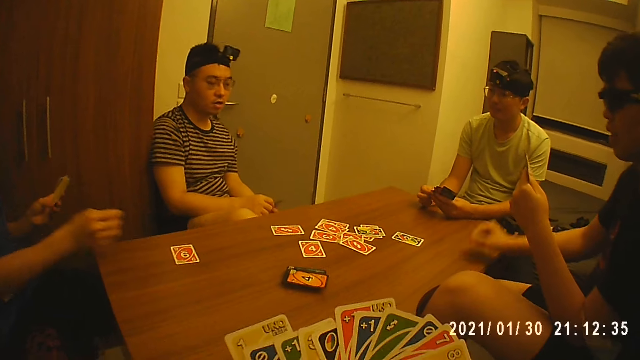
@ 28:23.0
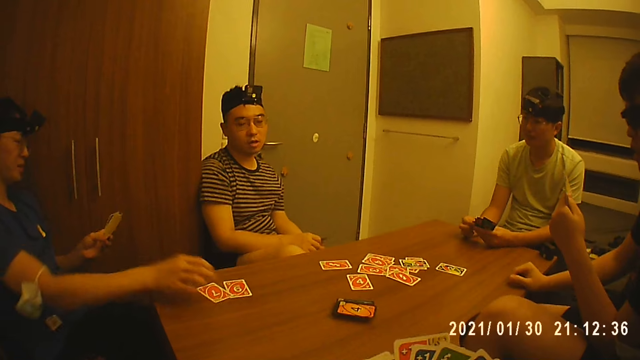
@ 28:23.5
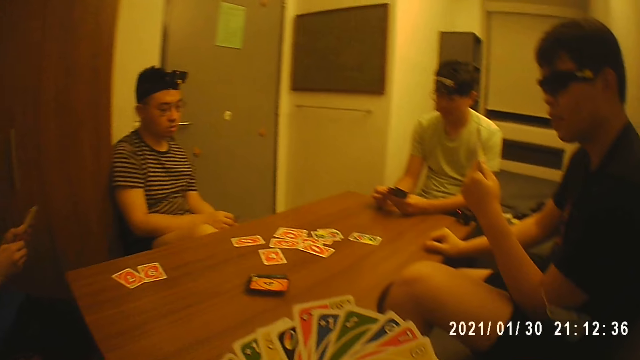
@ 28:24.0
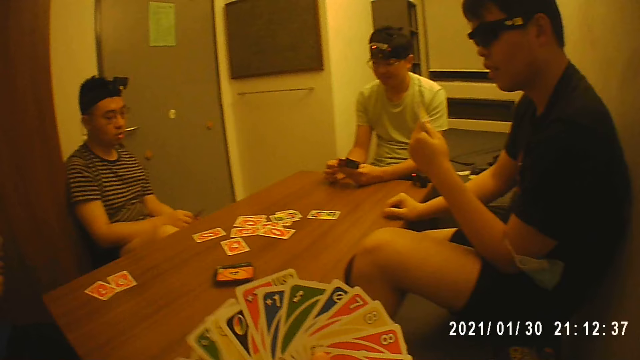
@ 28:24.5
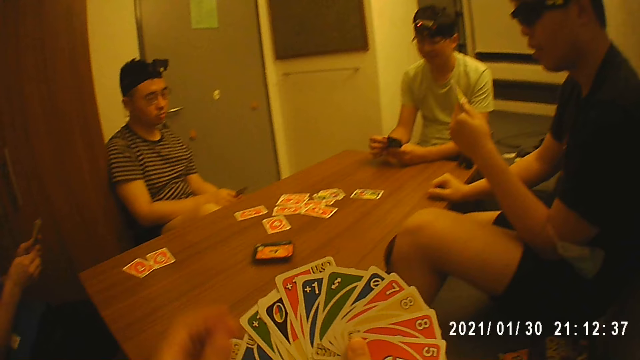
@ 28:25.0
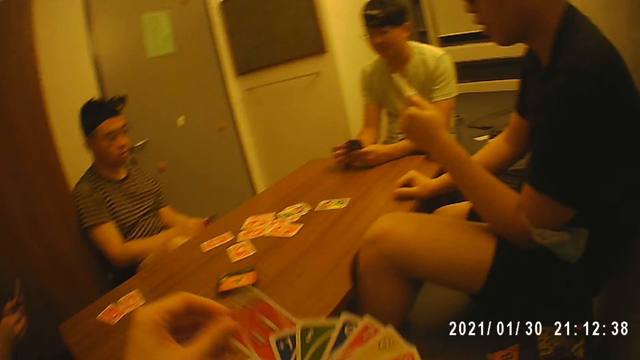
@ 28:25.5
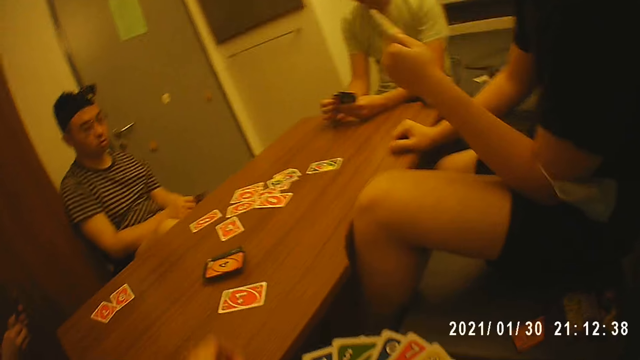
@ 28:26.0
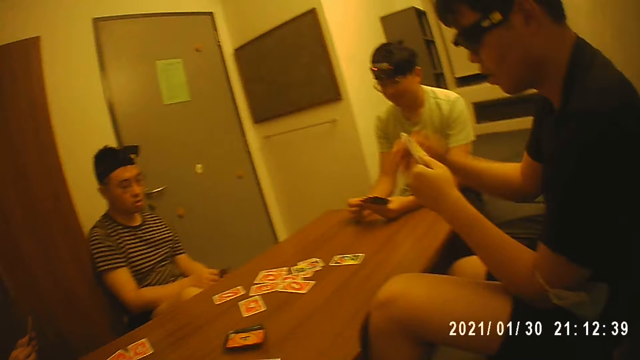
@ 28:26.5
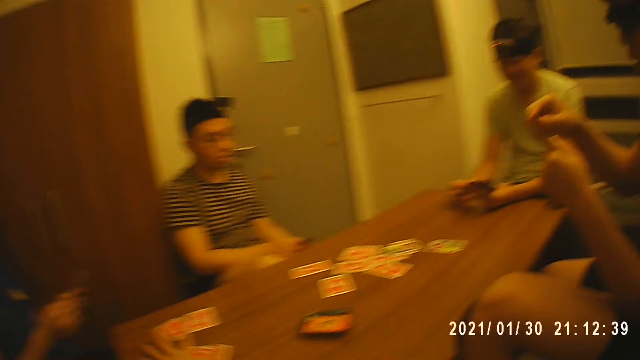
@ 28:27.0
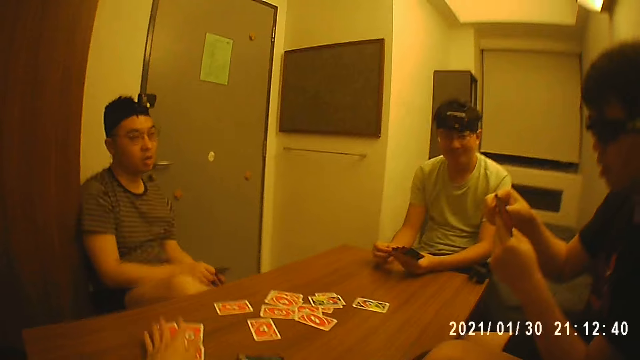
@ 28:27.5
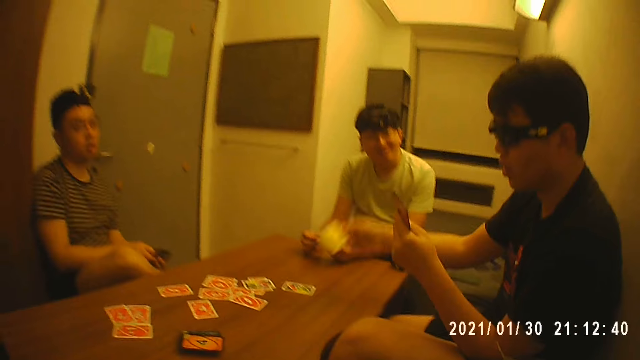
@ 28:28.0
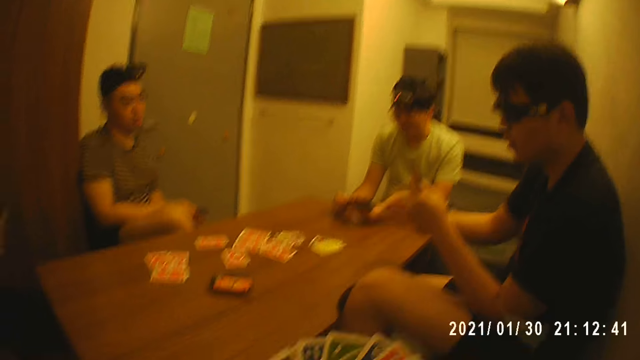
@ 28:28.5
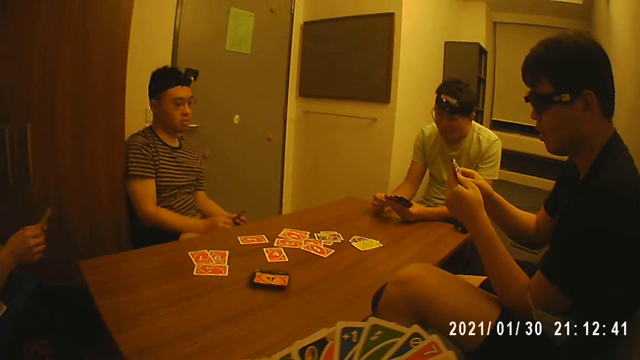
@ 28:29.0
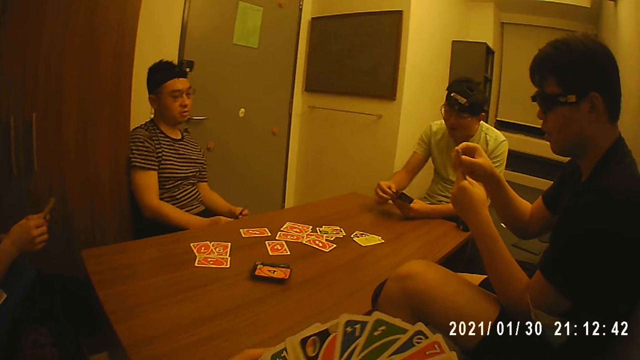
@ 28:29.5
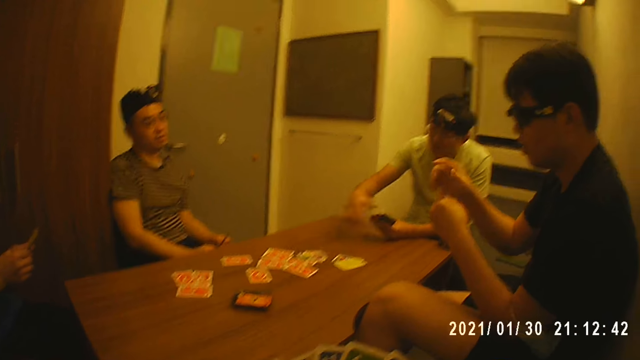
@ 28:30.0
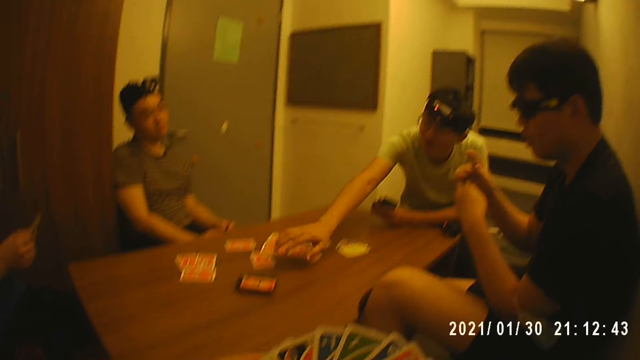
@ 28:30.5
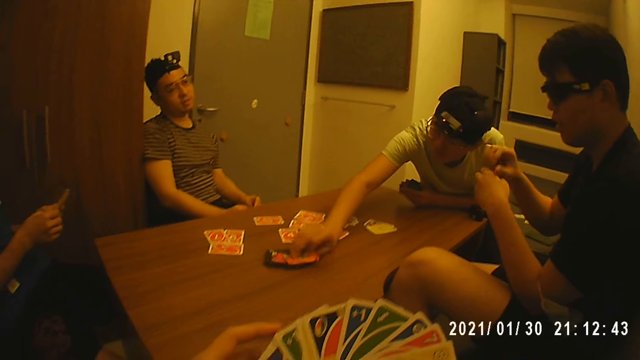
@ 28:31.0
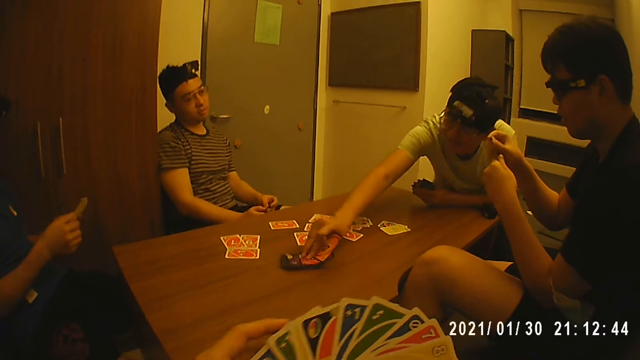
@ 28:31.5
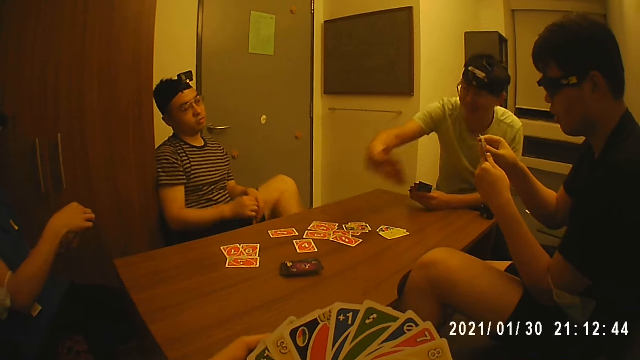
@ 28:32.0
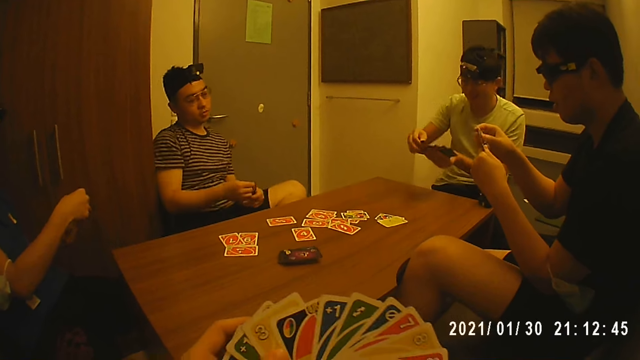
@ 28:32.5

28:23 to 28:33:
A man touches the cards in his left hand with his right hand. Another man places his right hand on the table. A third man drops the card on the table with his right hand. He arranges the cards in his left hand with his right hand. The camera wearer picks a card from his right hand. He drops a card on the table with his left hand. The second man arranges the cards in his left hand with his right hand. The camera wearer moves the cards on the table with his left hand. The second man drops a card on the table with his right hand. He arranges the cards in his left hand with his right hand. The camera wearer arranges the cards in his right hand with his left hand. A fourth man picks two cards from the pack of cards on the table with his right hand.

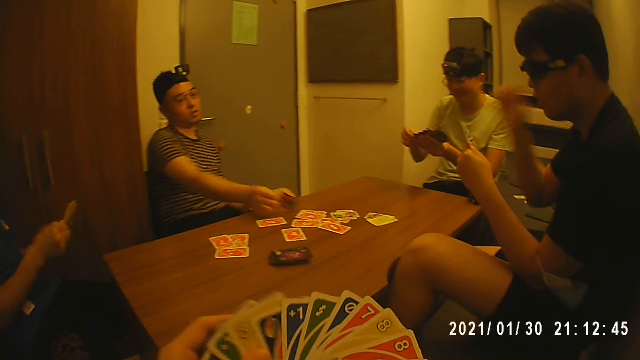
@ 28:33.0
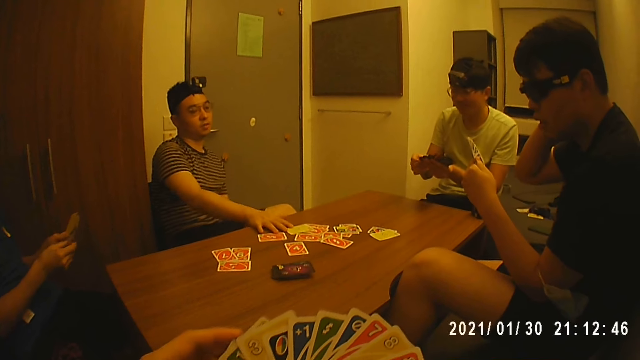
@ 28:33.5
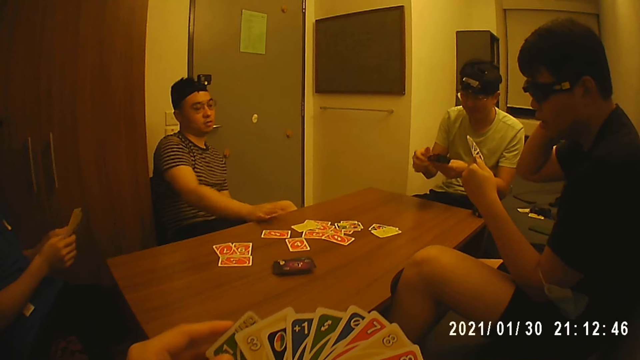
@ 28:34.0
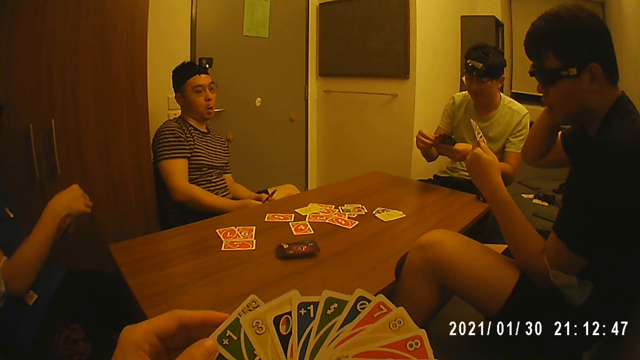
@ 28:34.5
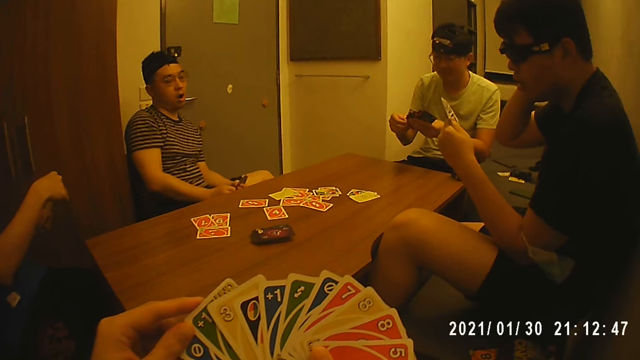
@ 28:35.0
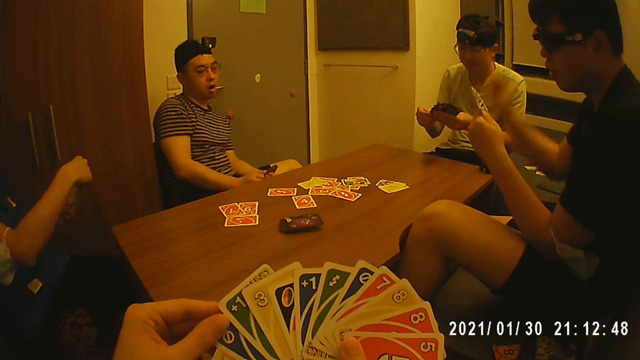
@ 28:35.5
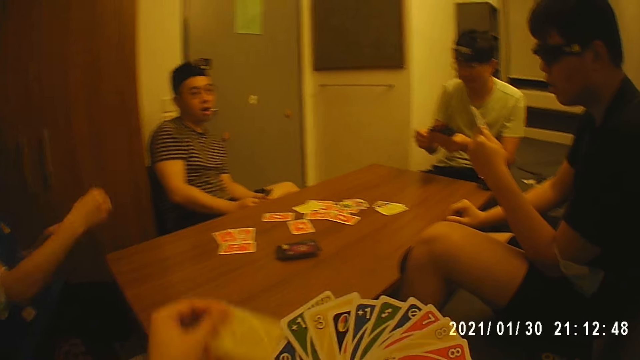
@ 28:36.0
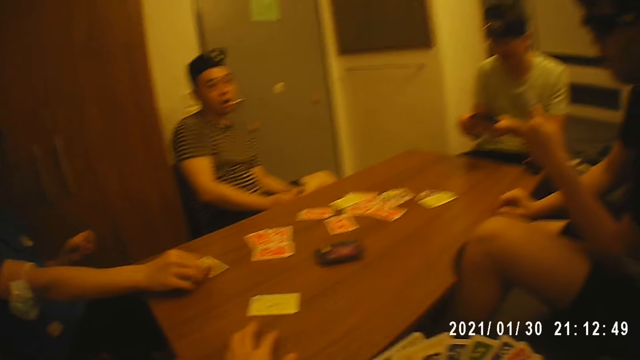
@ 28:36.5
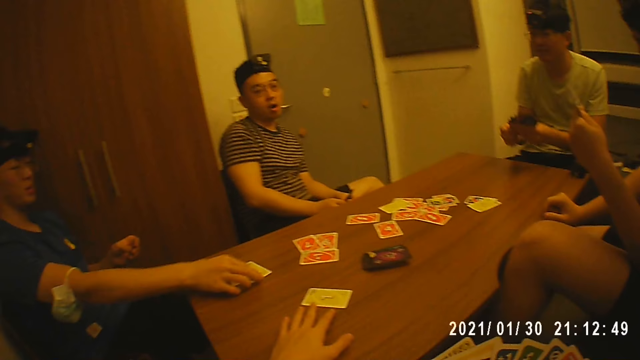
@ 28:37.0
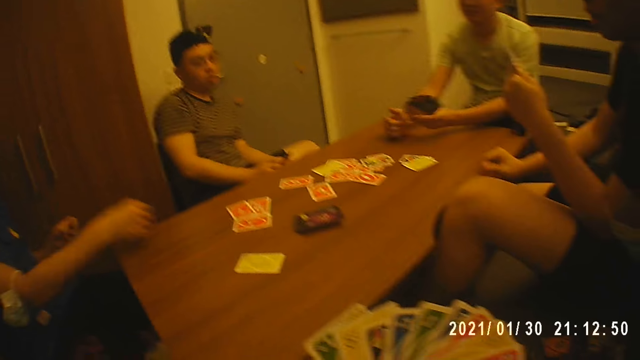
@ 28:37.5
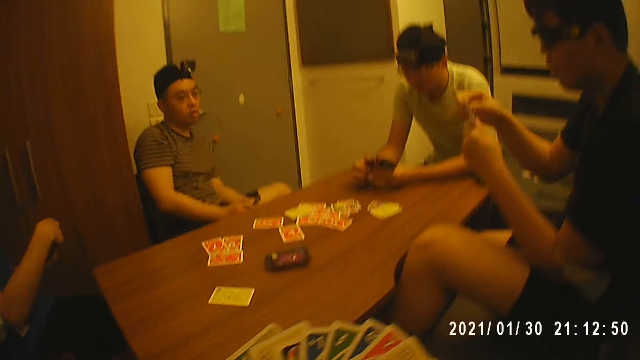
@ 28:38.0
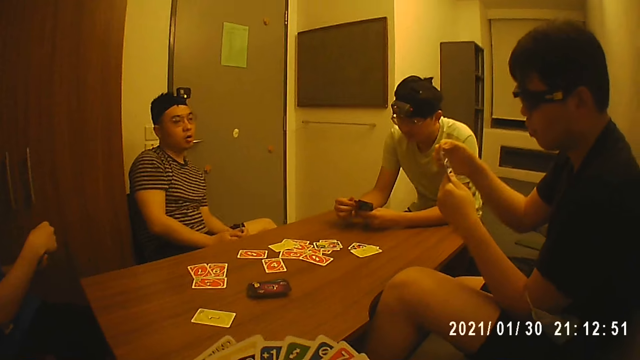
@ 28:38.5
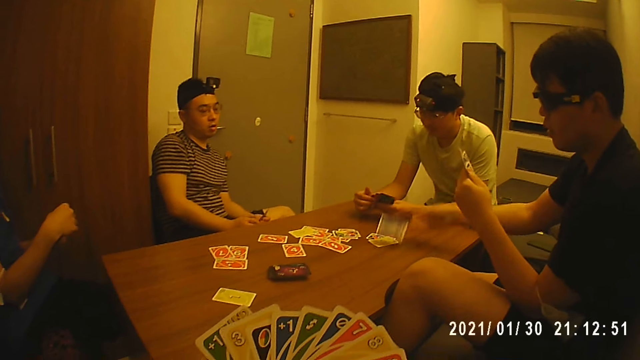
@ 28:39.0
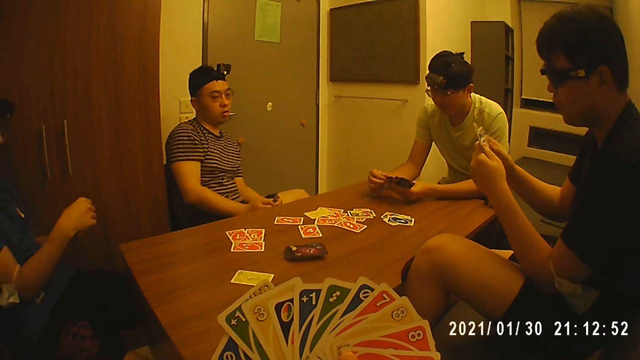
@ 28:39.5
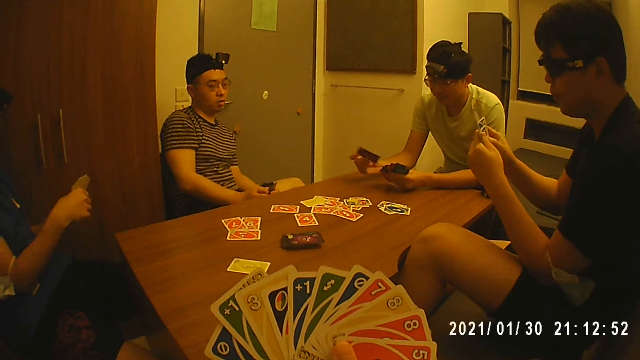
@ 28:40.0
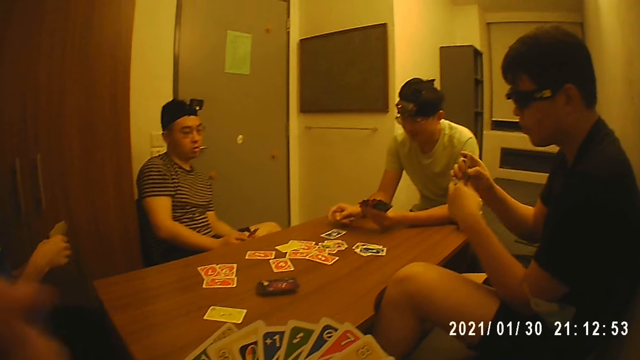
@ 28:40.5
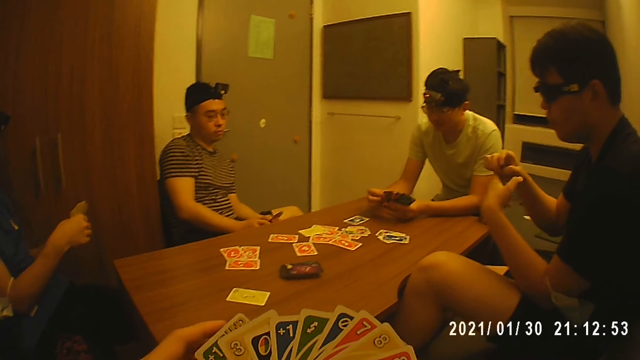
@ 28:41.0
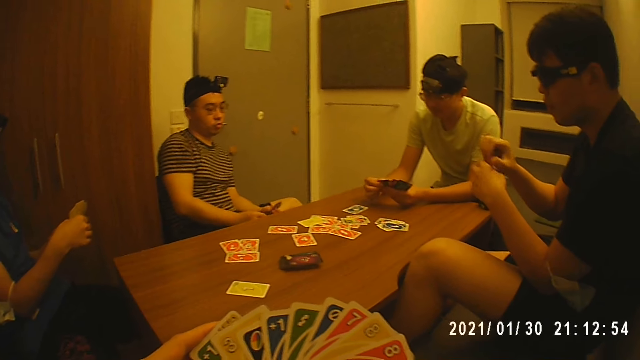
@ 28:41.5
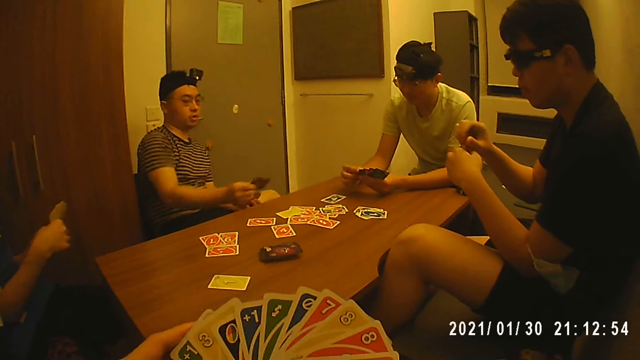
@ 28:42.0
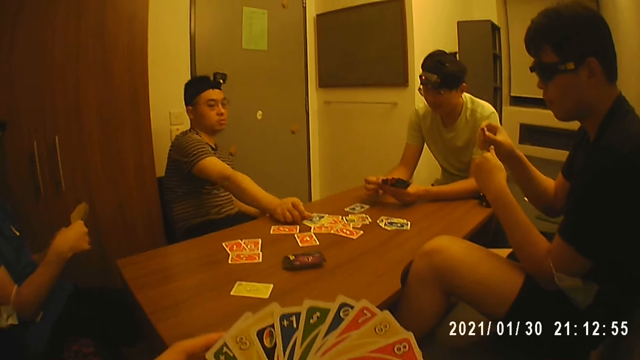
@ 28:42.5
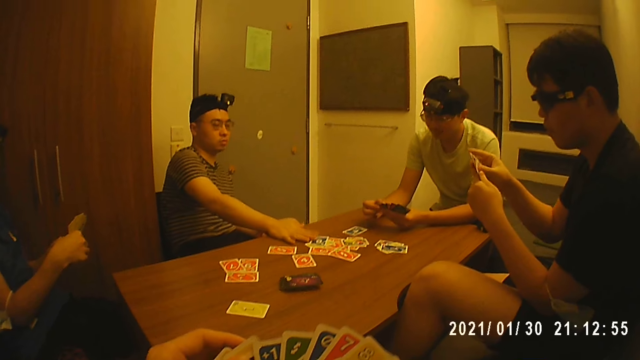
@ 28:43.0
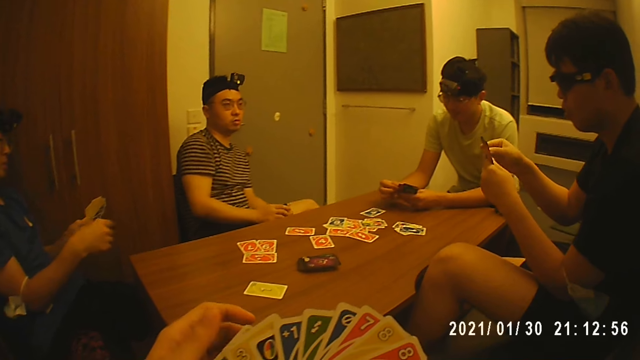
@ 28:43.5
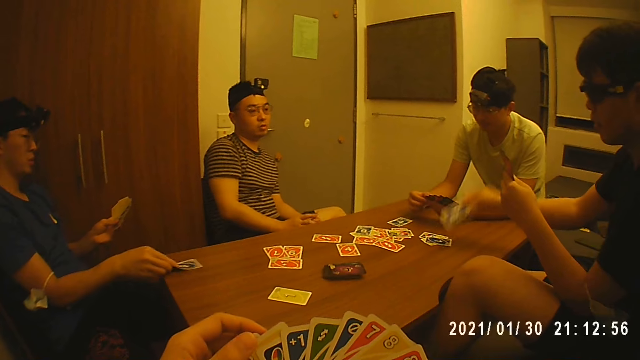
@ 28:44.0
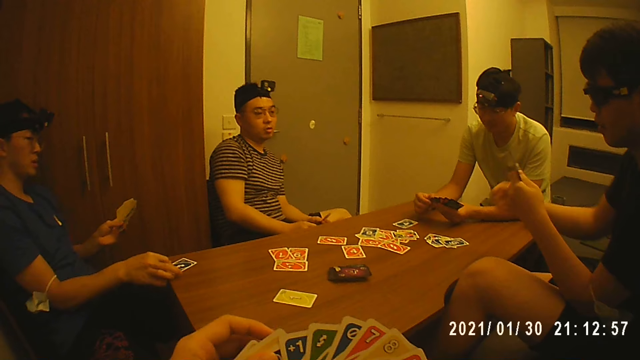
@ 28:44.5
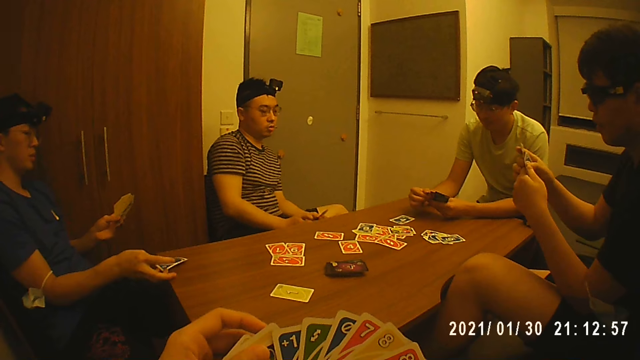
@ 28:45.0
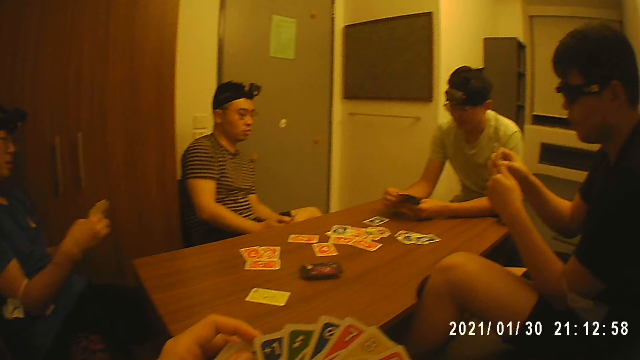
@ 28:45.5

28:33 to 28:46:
A man drops a card on the table with his right hand. Another man touches his ear with his right hand. A third man spreads the cards in his left hand with his right hand, and holds the cards with his left hand. The second man places his right hand on the table. The camera wearer drops a card on the table with his left hand. A fourth man drops a card on the table with his right hand. He picks up the cards from the table with his right hand. The third man places both hands on the table. The fourth man passes the card to his left hand. The second man picks a card from his left hand, drops the card on the table with his right hand, and arranges the cards in his left hand with his right hand. The third man drops a card on the table with his right hand. The camera wearer touches the cards in his right hand with his left hand. The first man drops a card on the table with his right hand. He touches the cards in his left hand with his right hand. The fourth man drops a card on the table with his right hand. The second man drops the card on the table with his right hand. He arranges the cards in his left hand with his right hand. The fourth man picks up the cards from the table with his right hand. He passes the card to his left hand.
